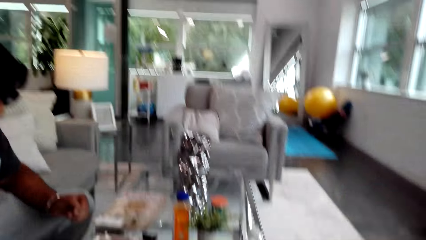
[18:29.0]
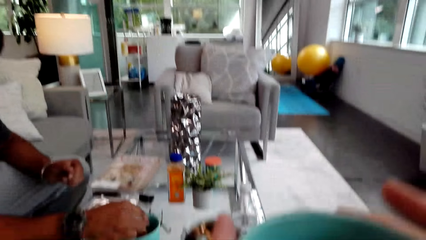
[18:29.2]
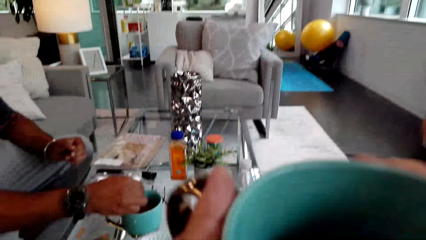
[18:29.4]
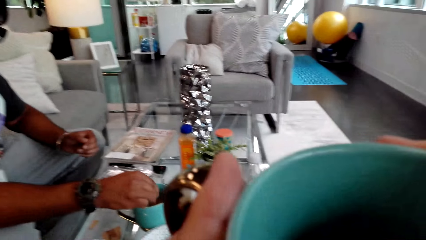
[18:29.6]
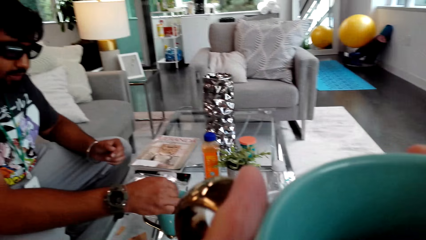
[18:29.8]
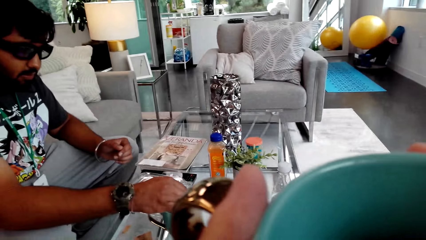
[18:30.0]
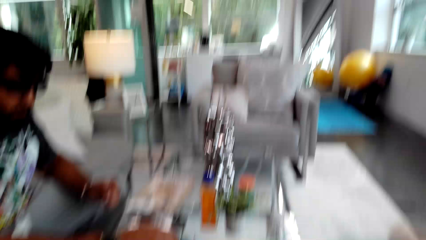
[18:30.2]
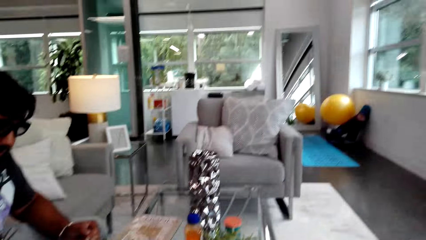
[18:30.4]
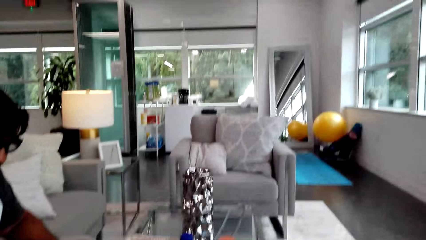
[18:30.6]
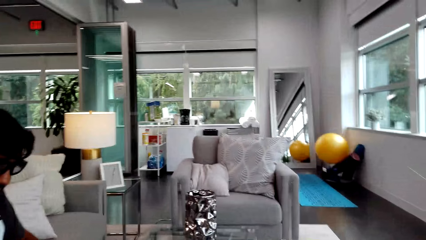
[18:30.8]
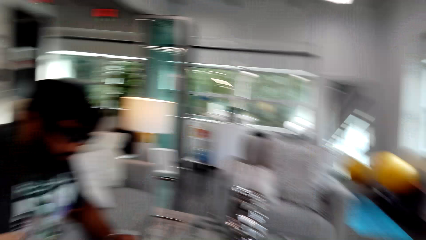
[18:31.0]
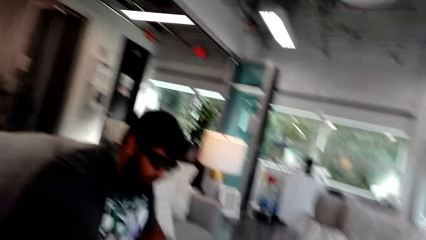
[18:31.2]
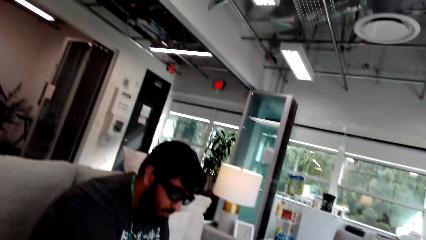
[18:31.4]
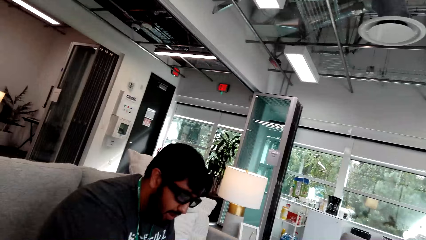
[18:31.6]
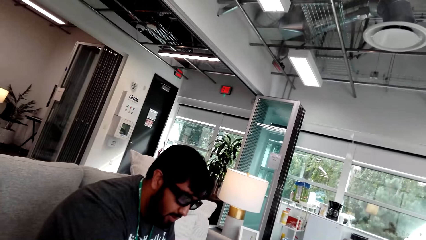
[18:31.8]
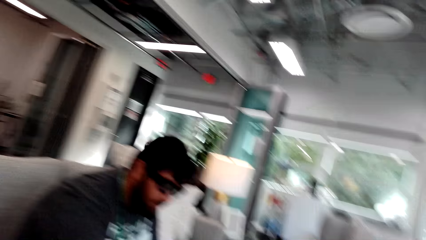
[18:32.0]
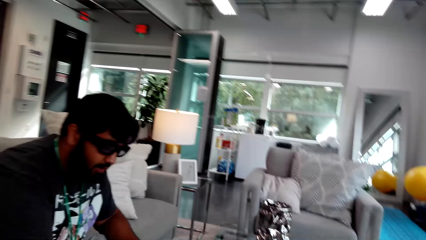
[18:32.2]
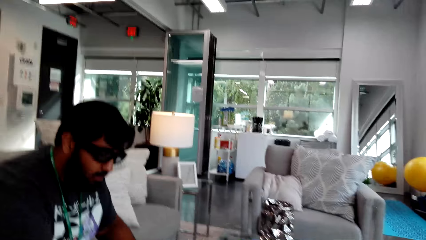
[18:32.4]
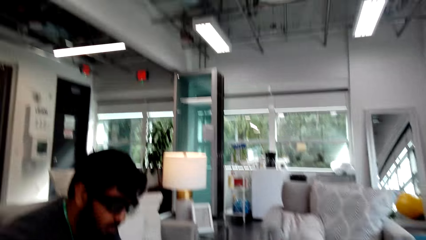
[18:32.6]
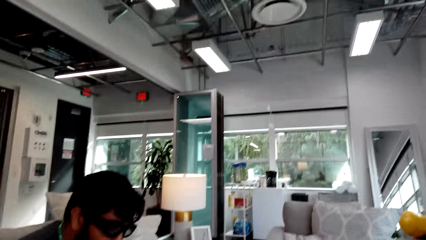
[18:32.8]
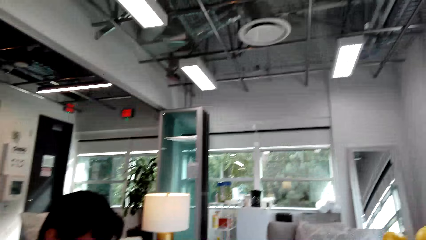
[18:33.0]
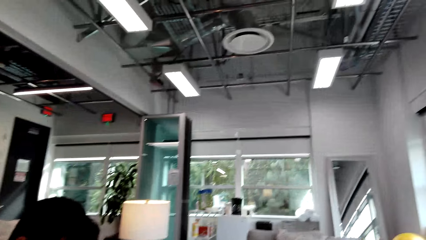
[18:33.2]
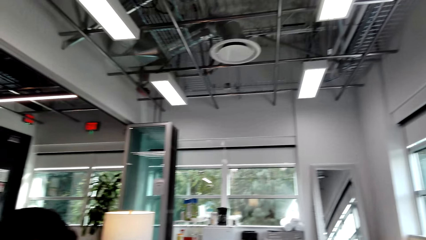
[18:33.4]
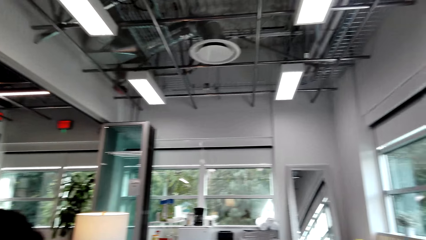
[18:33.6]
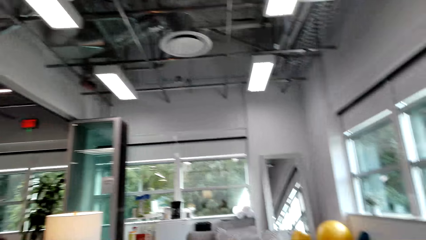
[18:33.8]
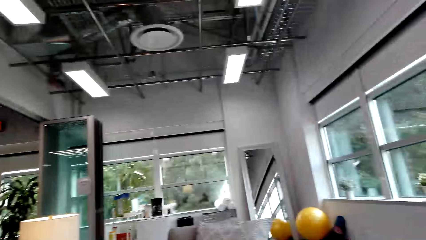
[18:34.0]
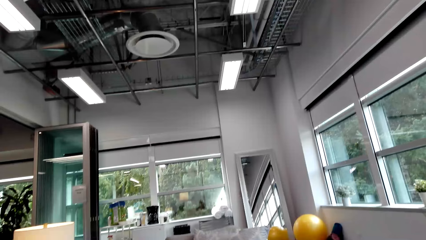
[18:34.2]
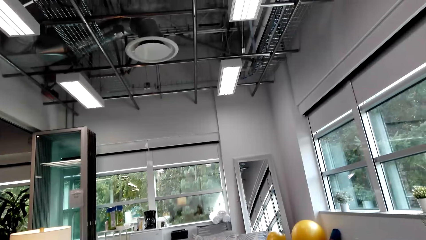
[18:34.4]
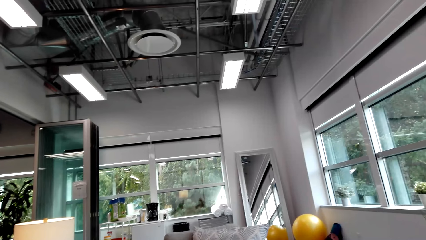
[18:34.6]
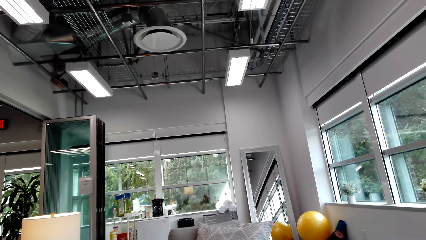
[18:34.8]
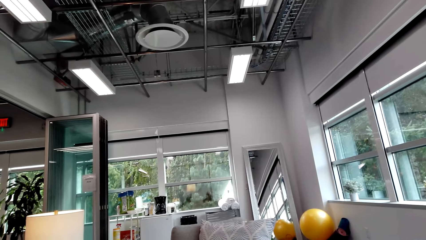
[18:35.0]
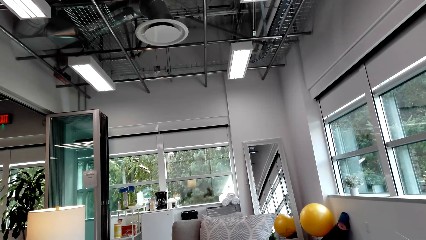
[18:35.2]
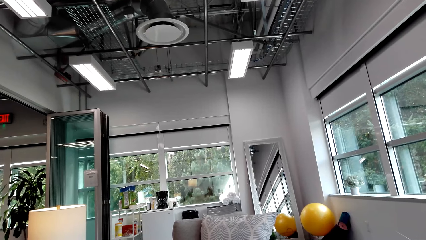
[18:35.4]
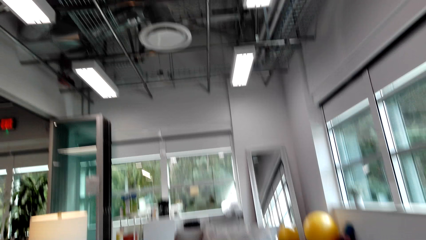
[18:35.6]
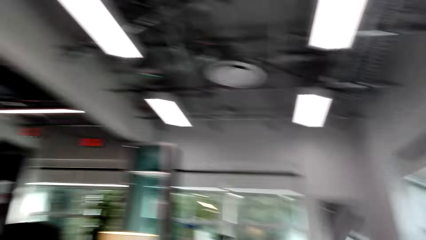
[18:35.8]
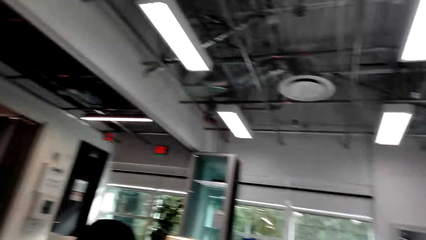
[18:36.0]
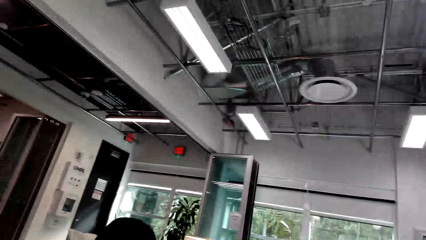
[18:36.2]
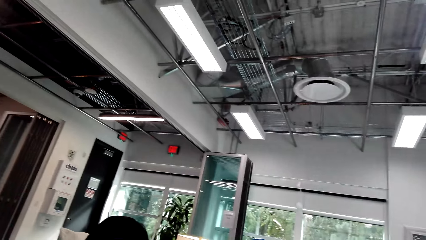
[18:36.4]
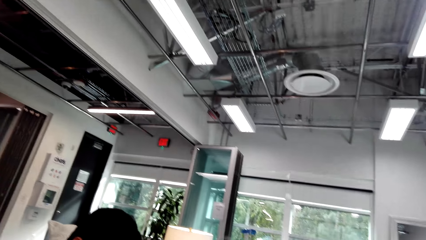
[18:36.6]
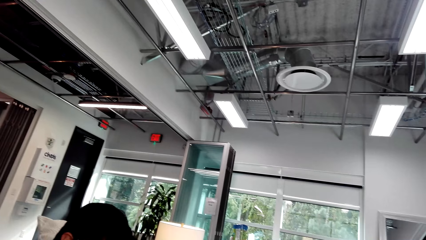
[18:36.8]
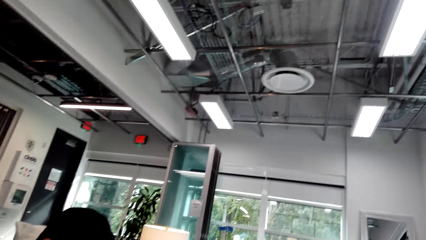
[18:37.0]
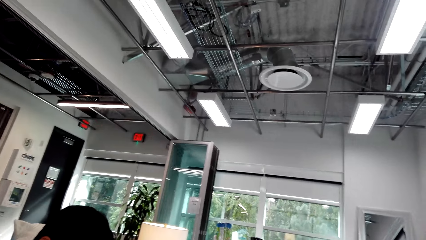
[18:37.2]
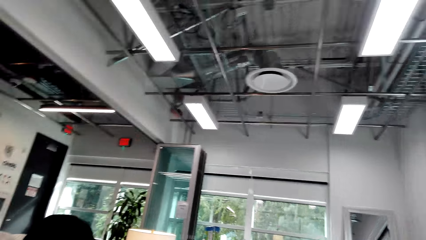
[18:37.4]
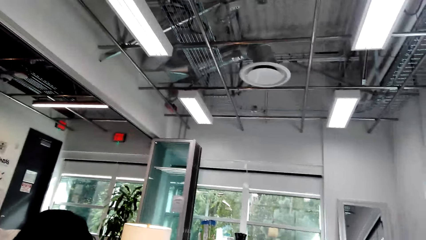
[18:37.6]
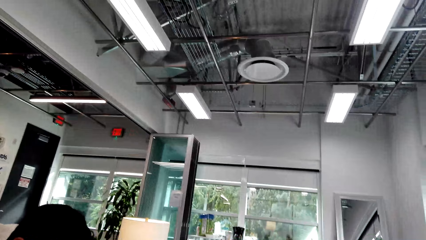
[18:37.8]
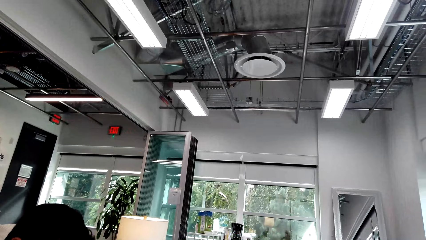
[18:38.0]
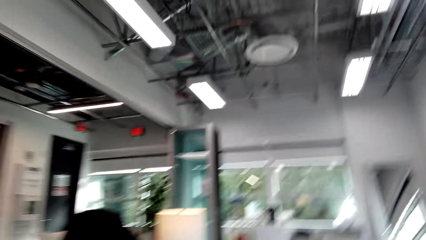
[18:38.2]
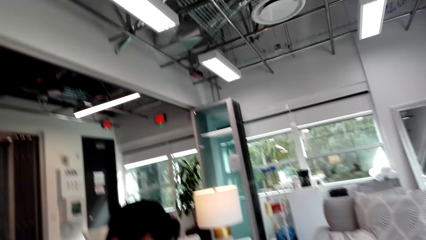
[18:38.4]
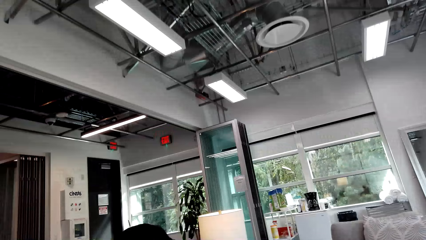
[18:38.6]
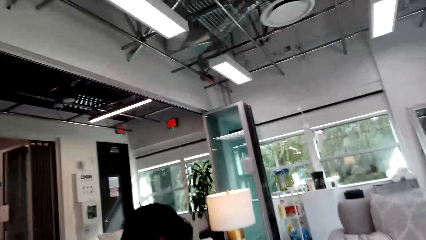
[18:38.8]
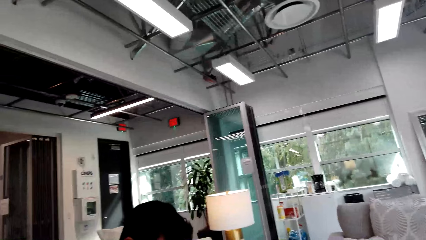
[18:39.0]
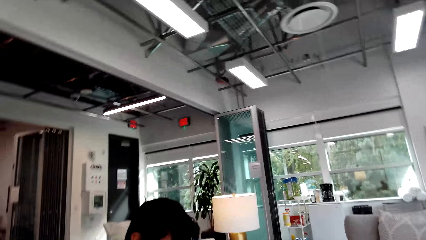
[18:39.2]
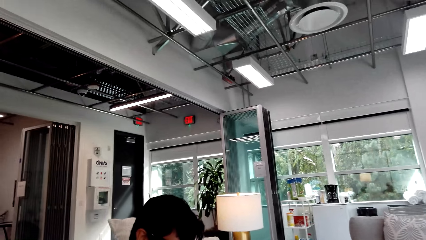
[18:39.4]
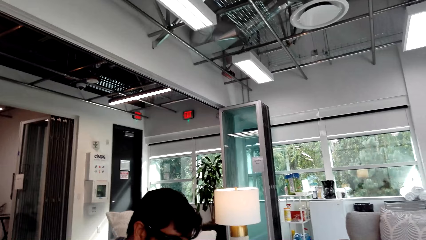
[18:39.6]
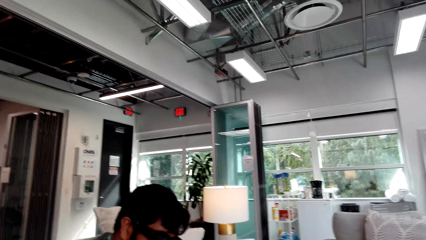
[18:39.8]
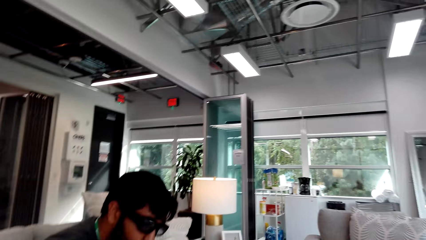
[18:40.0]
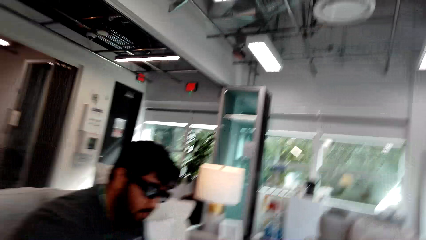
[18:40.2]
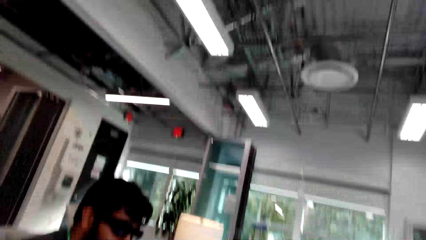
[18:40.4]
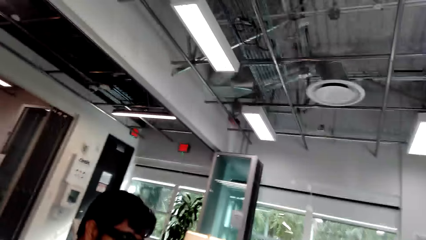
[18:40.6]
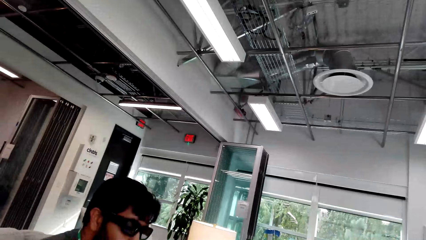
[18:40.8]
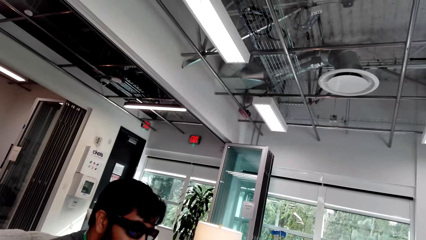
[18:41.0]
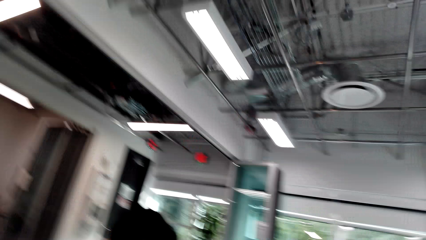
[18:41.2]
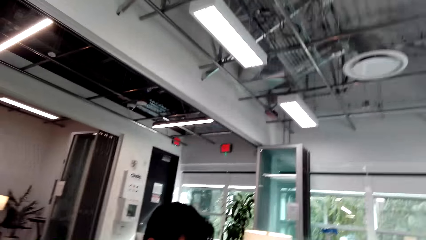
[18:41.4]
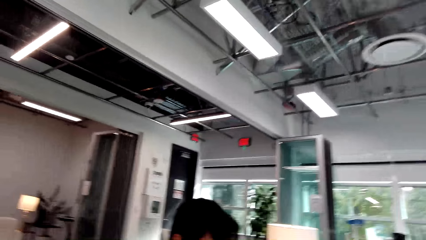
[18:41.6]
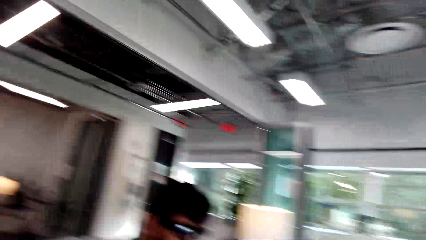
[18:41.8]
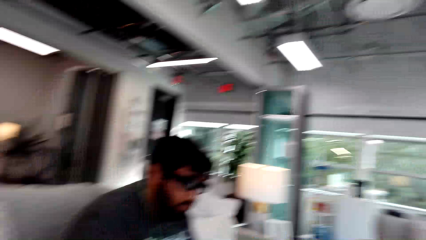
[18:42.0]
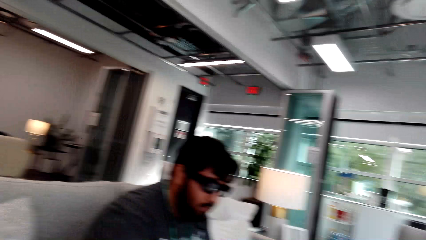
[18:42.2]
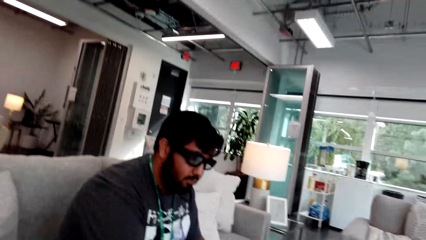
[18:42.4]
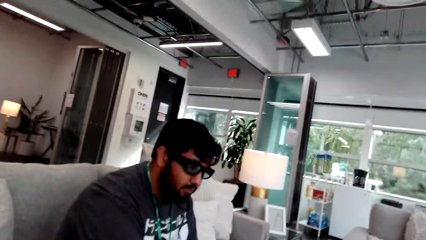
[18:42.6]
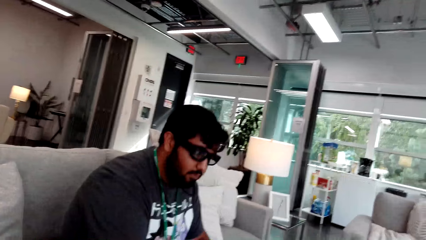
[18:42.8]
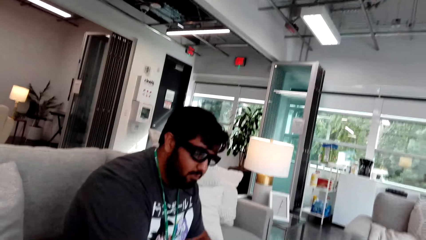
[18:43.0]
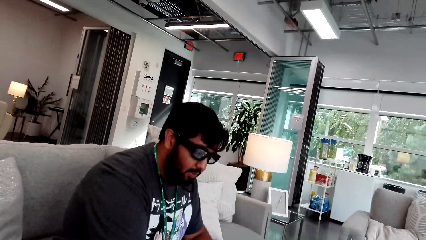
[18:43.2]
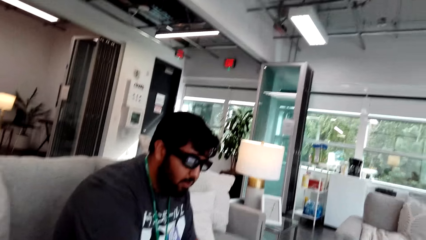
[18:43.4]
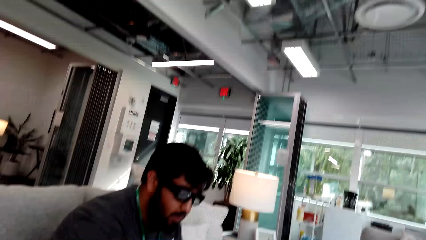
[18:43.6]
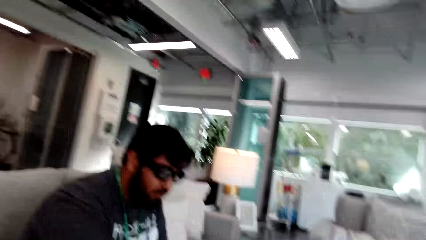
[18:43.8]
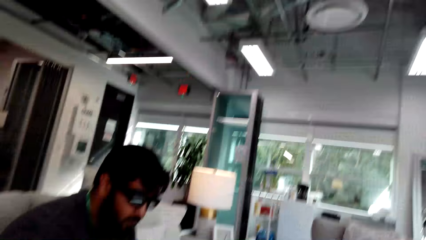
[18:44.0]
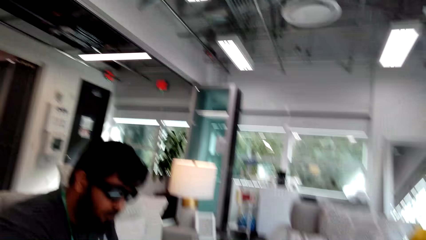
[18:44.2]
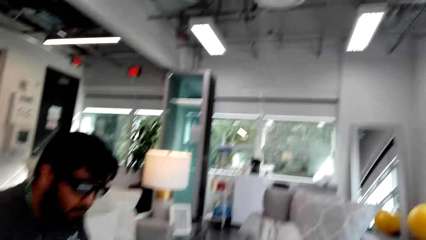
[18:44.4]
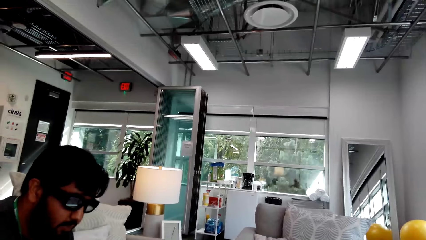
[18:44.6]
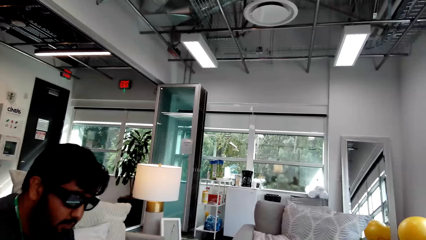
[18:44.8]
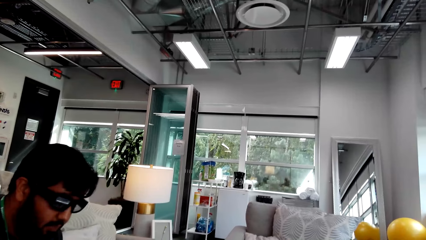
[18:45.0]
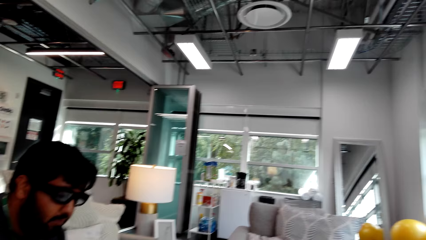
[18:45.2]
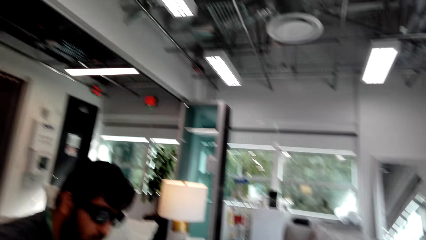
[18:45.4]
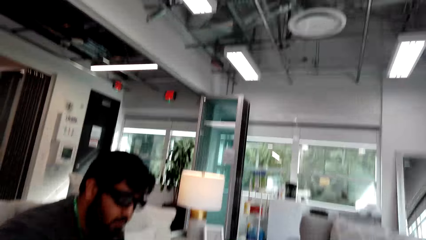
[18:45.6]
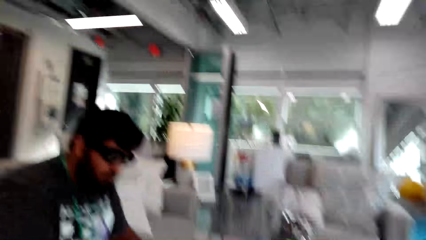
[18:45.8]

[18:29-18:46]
The camera wearer carries a cup. They drink from the mug. They look around. They talk to a man. The man observes with the camera wearer.
